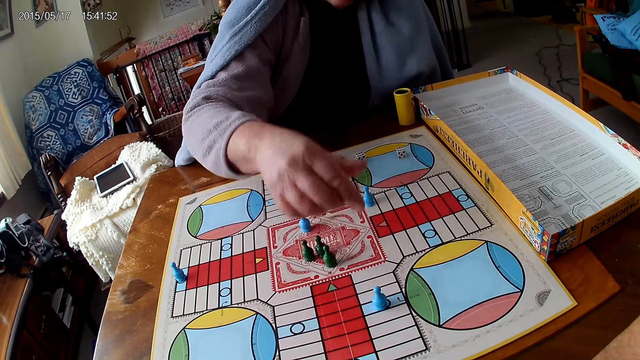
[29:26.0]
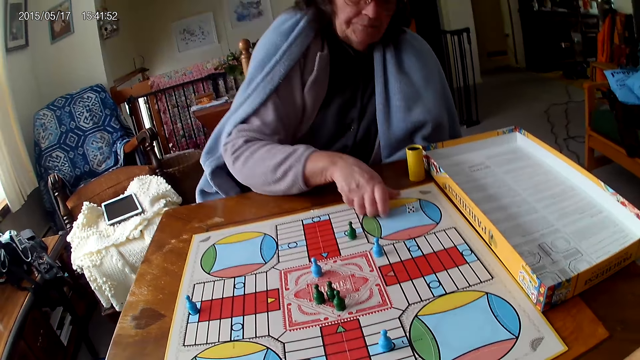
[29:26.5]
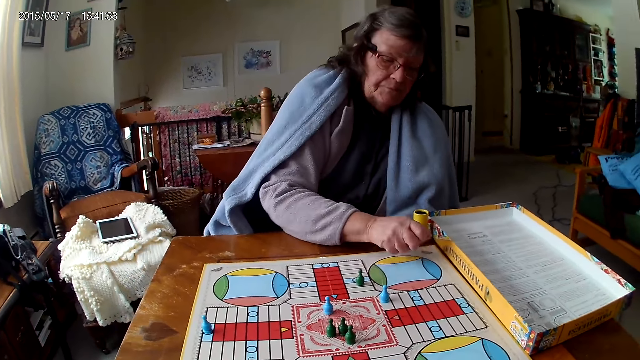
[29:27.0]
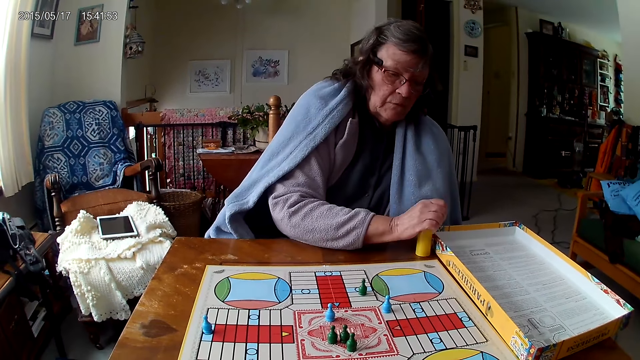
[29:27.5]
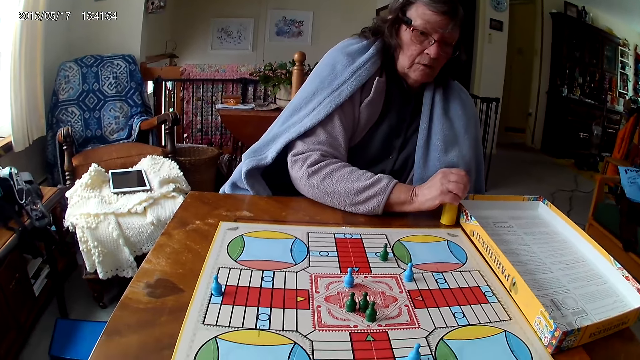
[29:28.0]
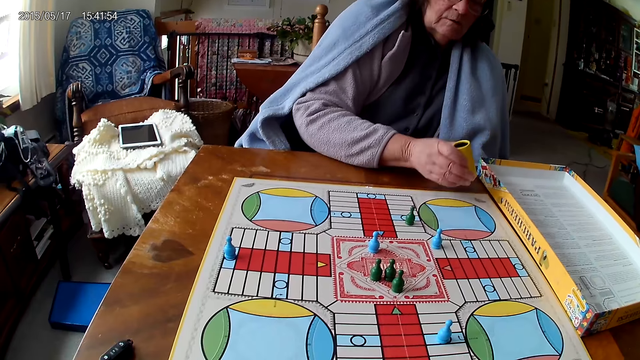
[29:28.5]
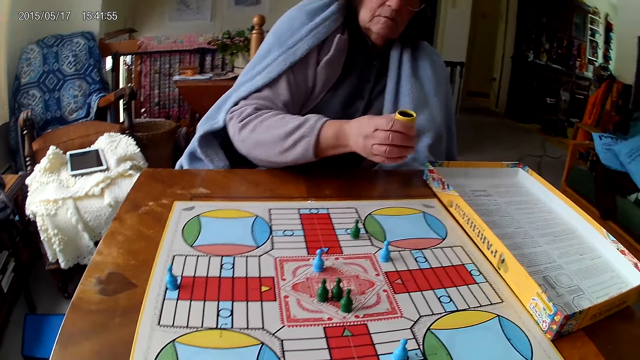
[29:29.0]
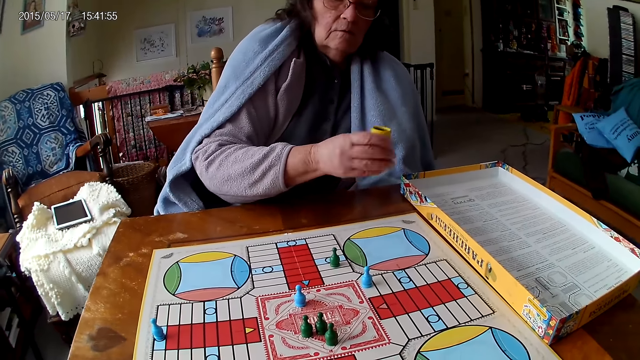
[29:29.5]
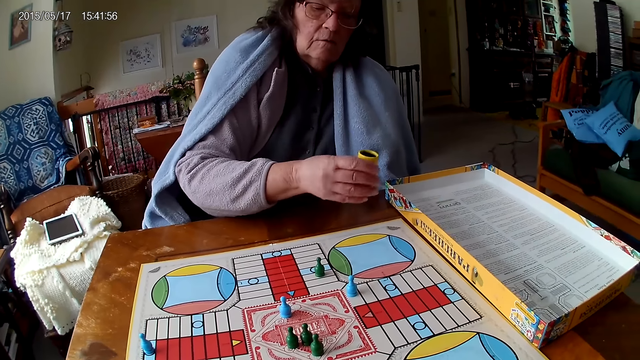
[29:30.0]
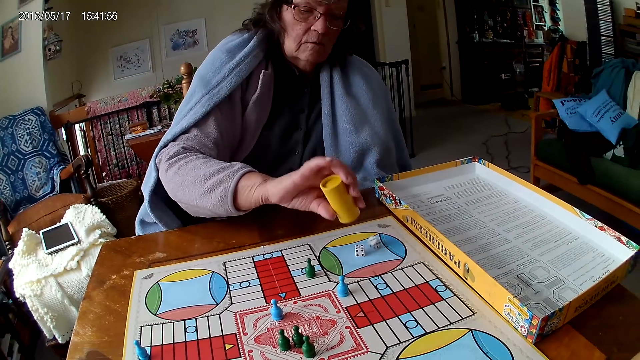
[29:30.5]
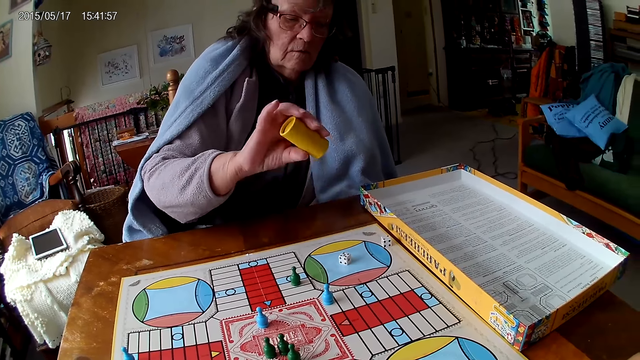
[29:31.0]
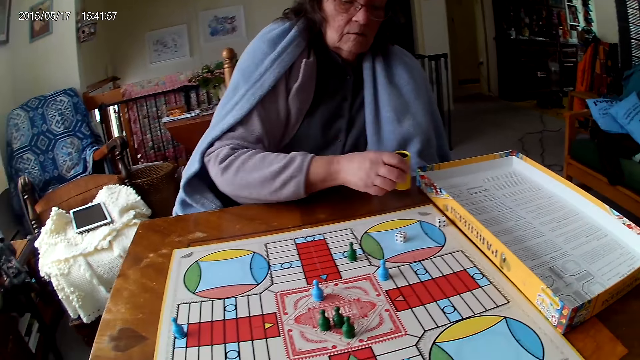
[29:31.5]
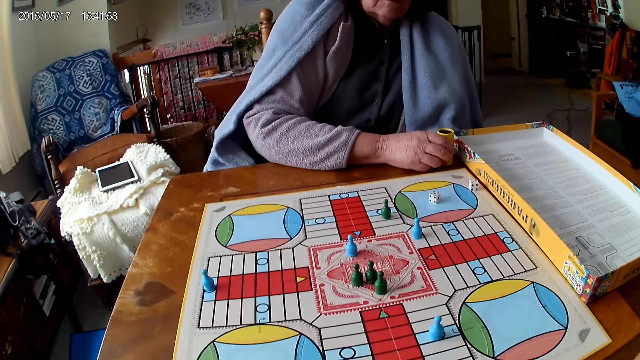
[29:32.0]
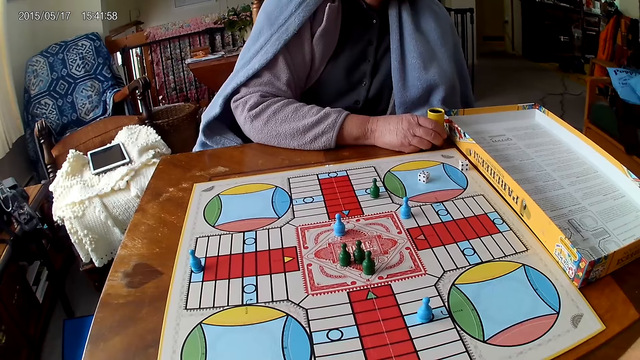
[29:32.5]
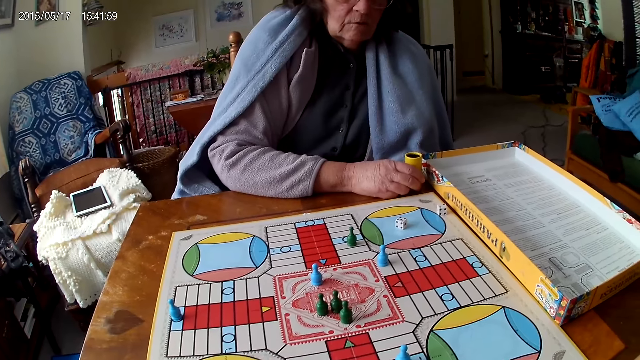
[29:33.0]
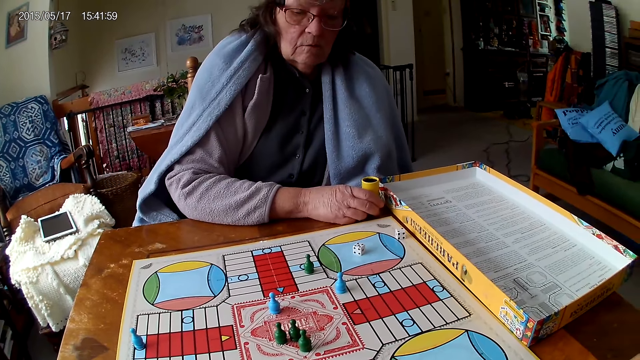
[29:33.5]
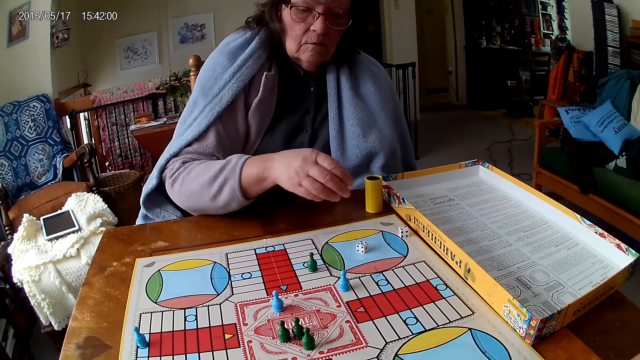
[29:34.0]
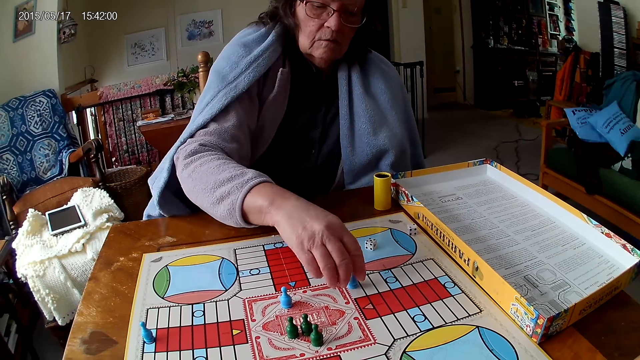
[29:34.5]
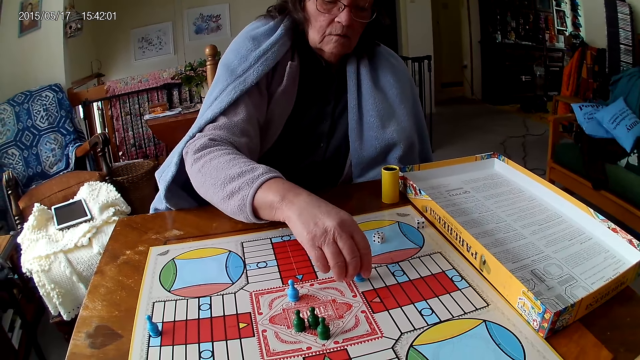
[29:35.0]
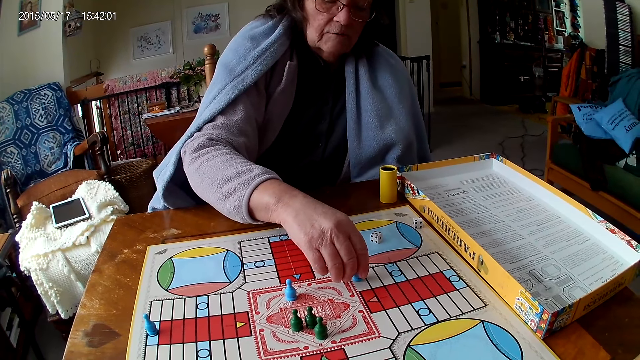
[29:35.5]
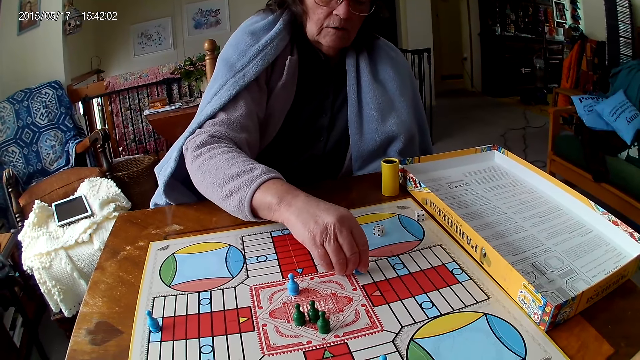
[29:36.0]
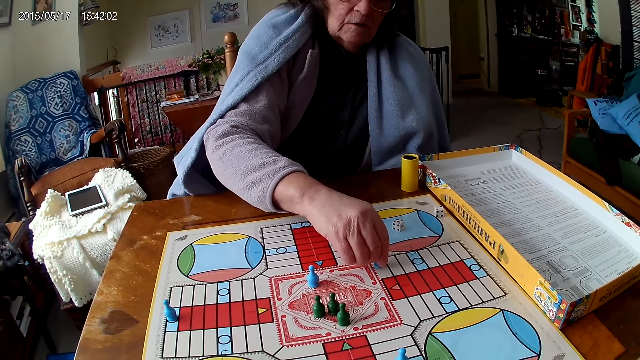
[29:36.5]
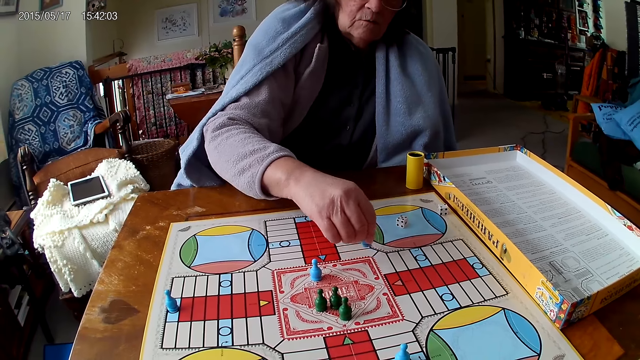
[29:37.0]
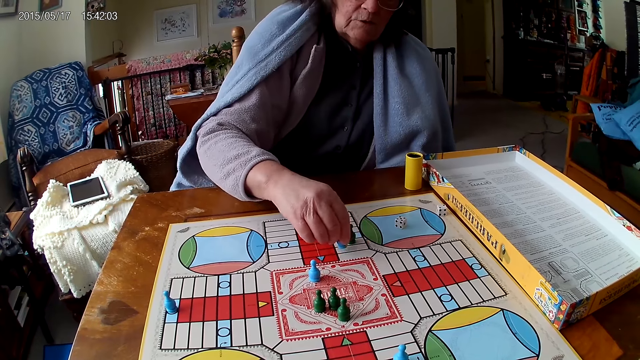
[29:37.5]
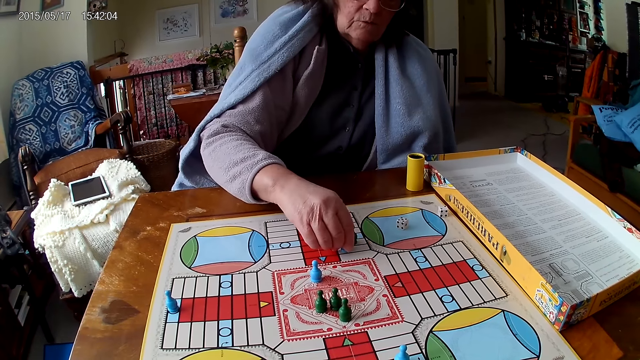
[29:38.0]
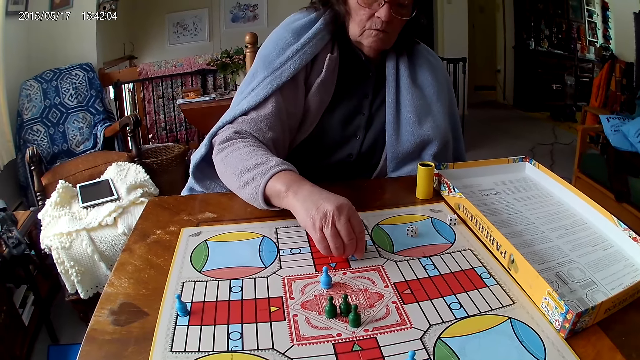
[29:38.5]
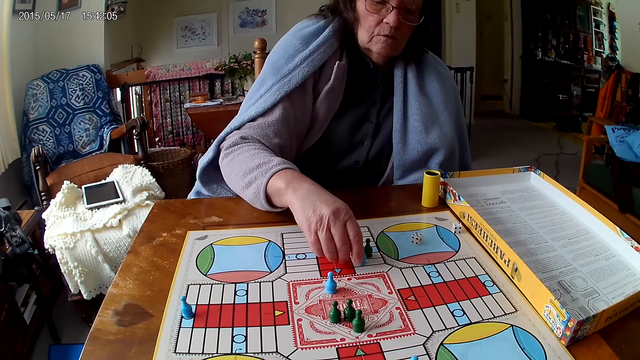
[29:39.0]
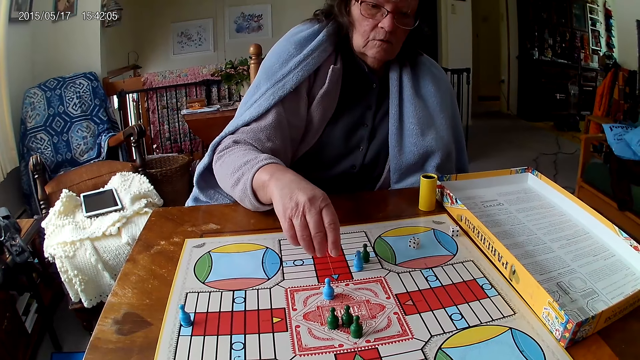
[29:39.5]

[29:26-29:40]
A woman picks her dice from the Ludo board with her right hand. The woman drops the dice into her container. The woman shakes her container with her right hand. The woman drops the dice in her container on the Ludo board. The woman drops her container on the Ludo board. The woman moves a piece on the Ludo board with her right hand.

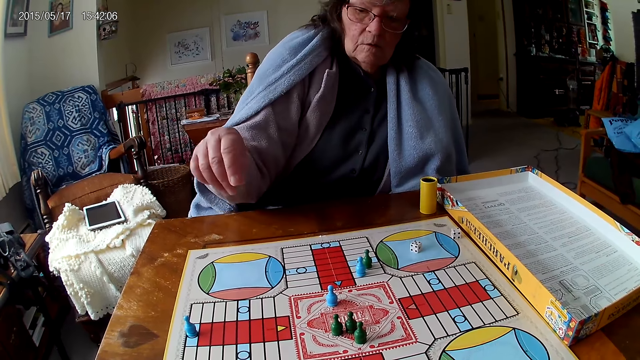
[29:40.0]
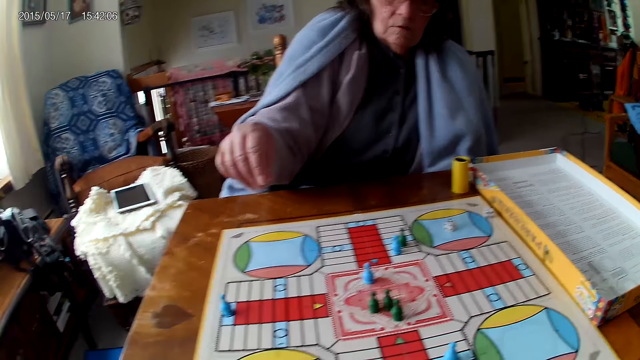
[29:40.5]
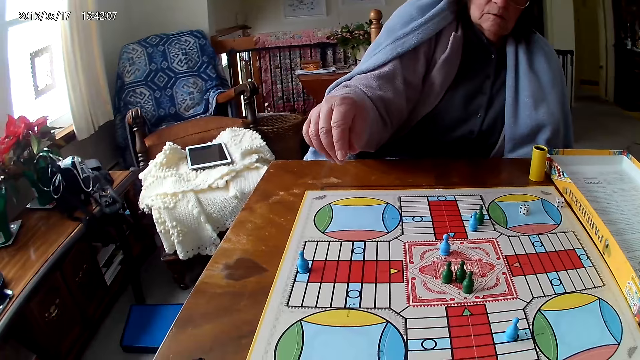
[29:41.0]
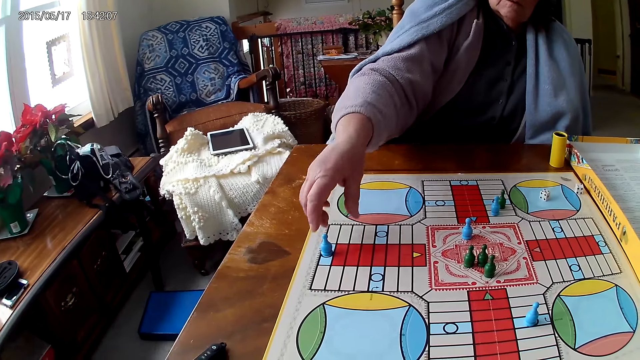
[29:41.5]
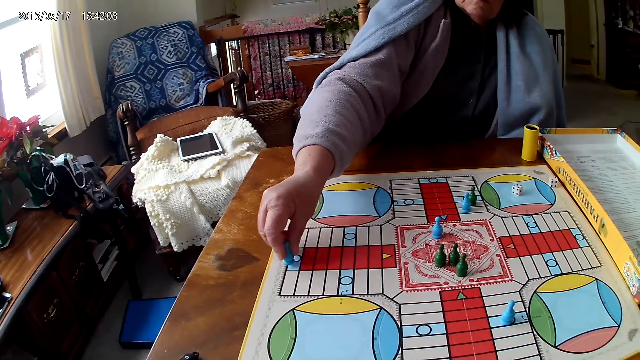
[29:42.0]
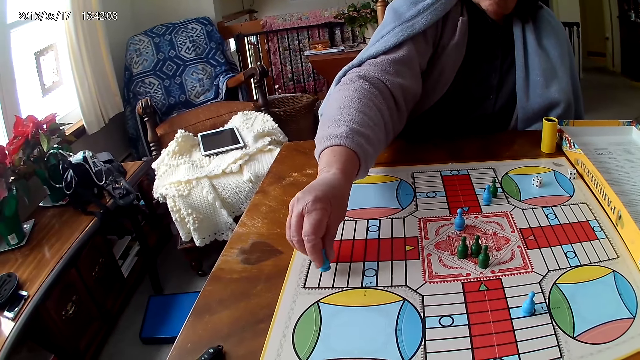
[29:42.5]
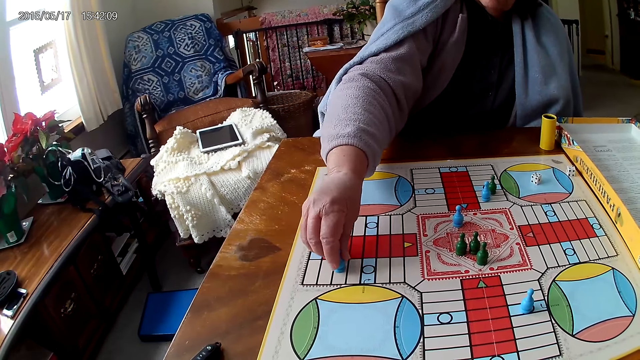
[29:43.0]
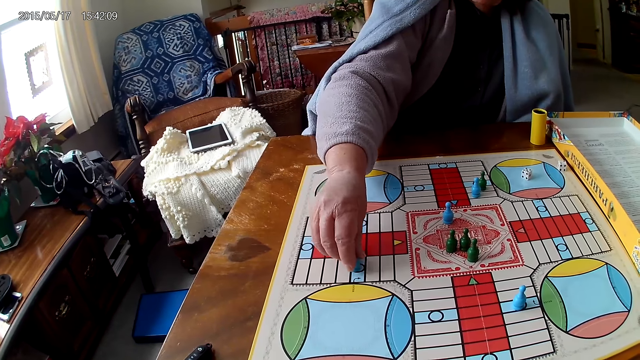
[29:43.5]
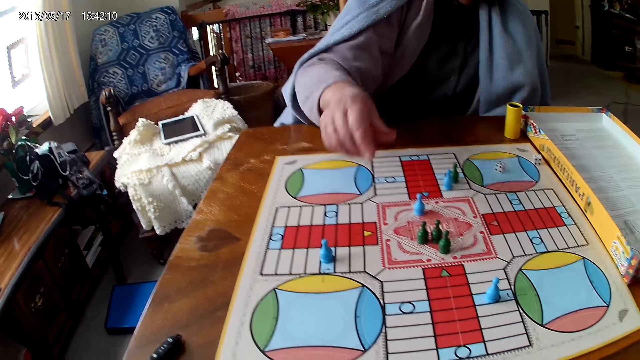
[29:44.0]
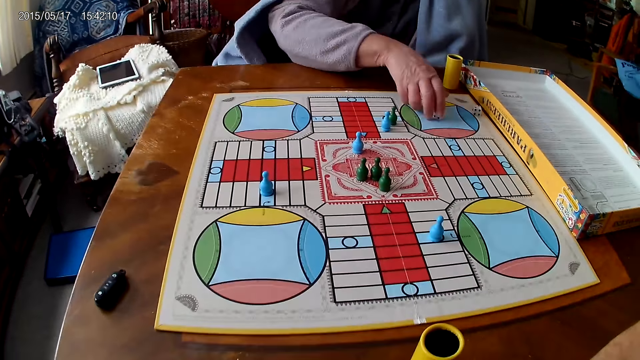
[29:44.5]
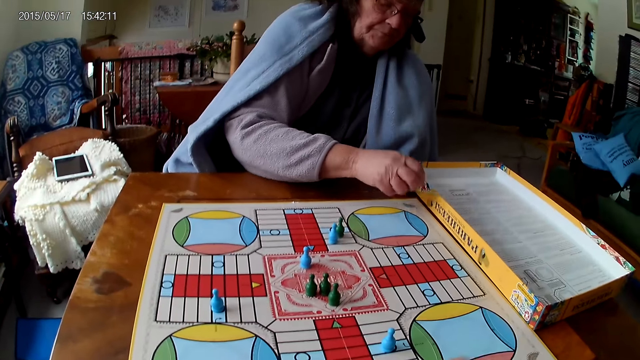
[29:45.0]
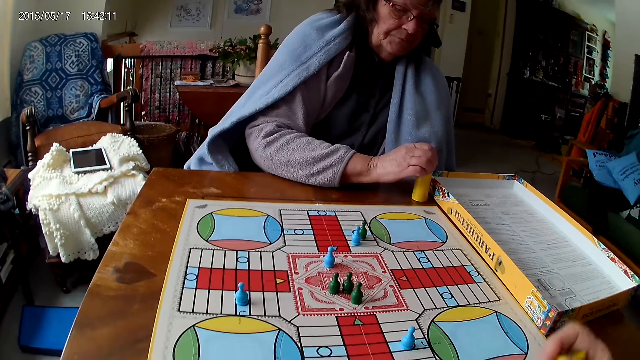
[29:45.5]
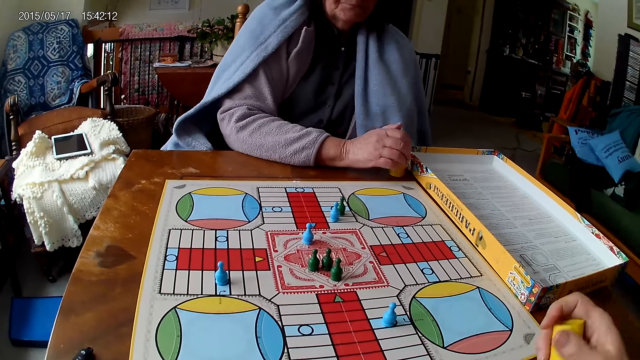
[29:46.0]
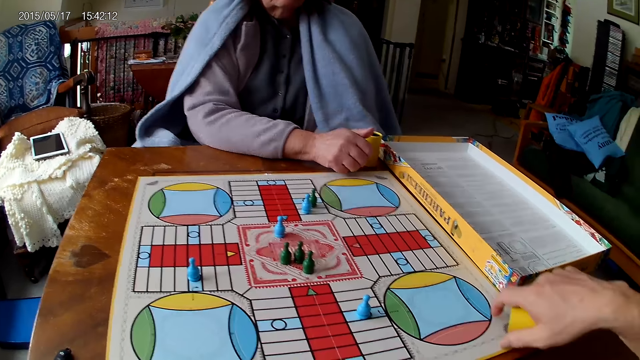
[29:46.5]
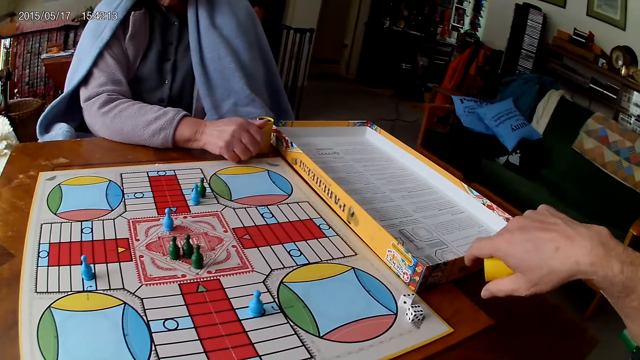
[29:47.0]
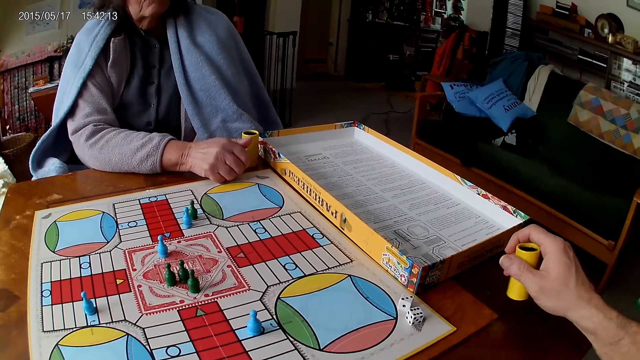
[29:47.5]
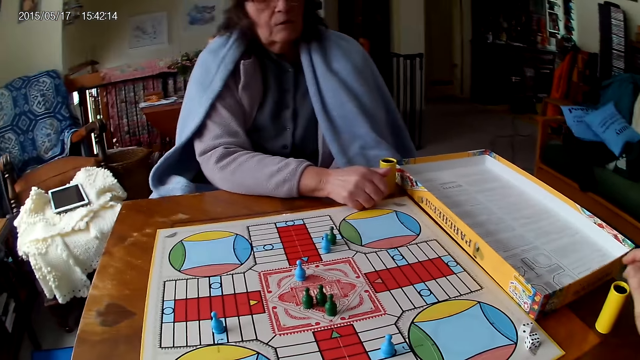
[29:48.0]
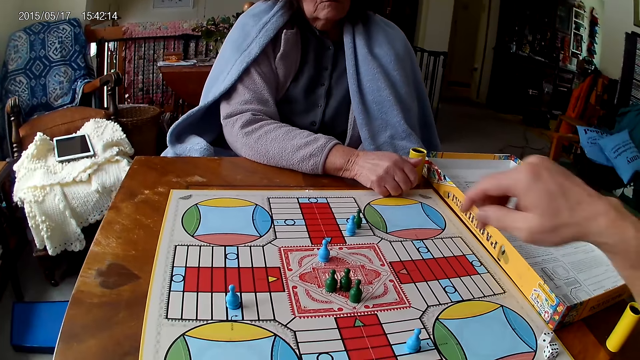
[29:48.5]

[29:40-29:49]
A woman moves another piece on the Ludo board with her right hand. The woman picks the dice. The woman picks her dice from the Ludo board with her right hand. The woman drops the dice into her container. The camera wearer shakes his container with his right hand. He drops the dice in his container on the table and drops his container on the table with his right hand.
